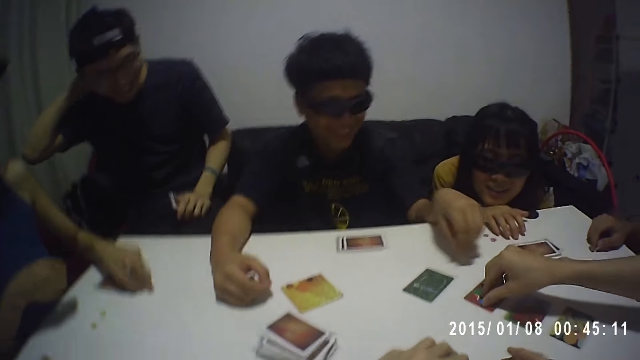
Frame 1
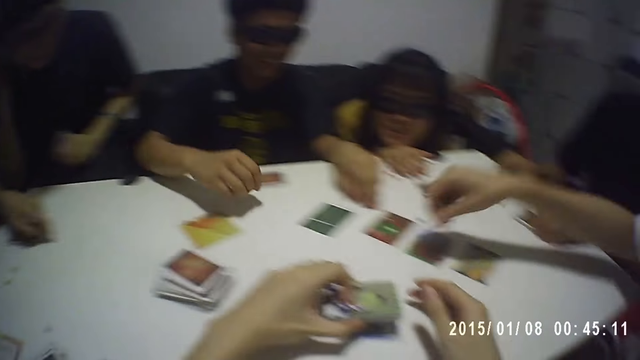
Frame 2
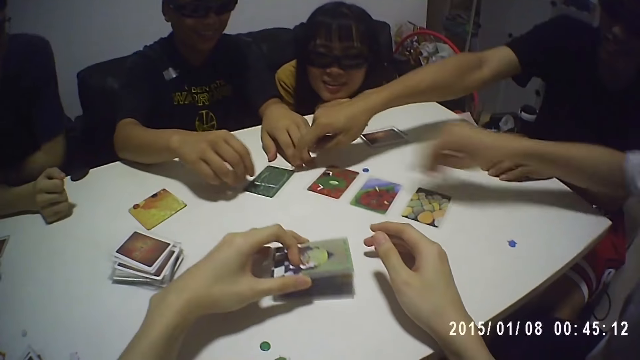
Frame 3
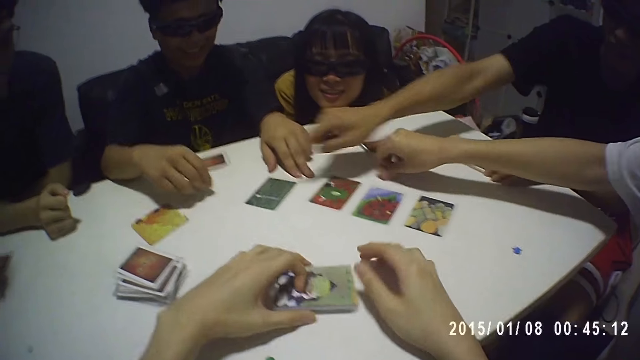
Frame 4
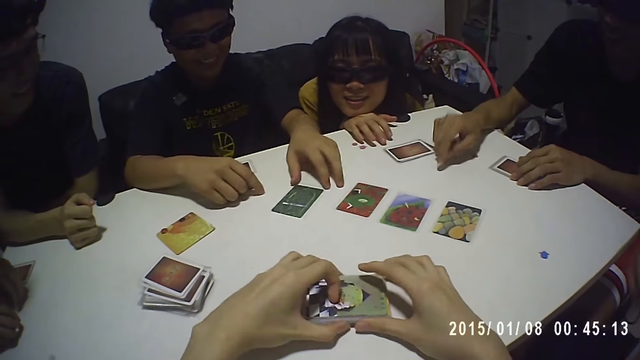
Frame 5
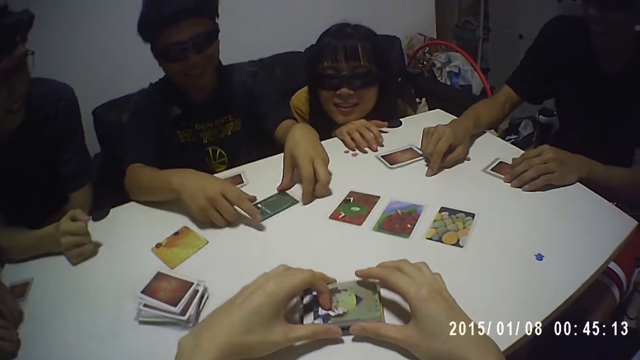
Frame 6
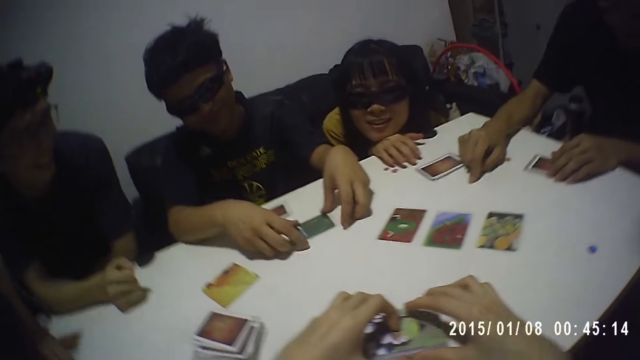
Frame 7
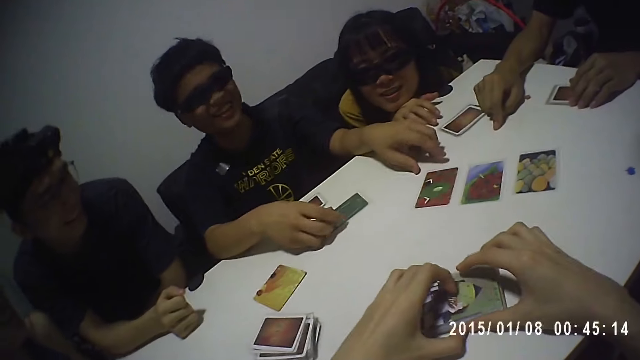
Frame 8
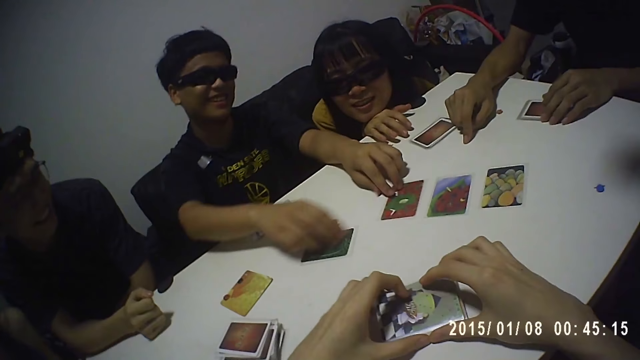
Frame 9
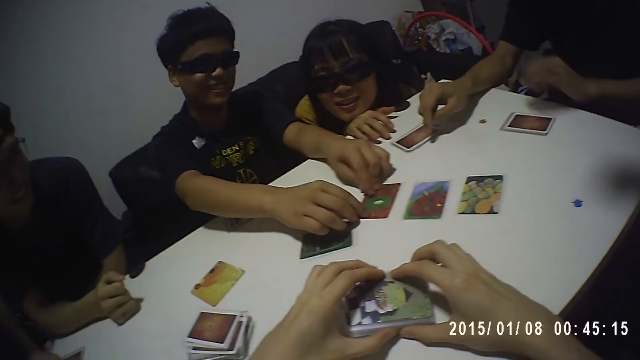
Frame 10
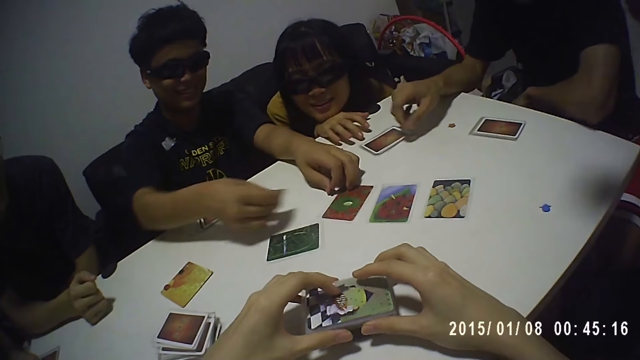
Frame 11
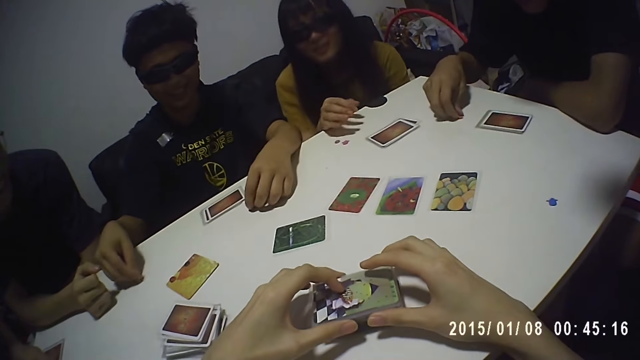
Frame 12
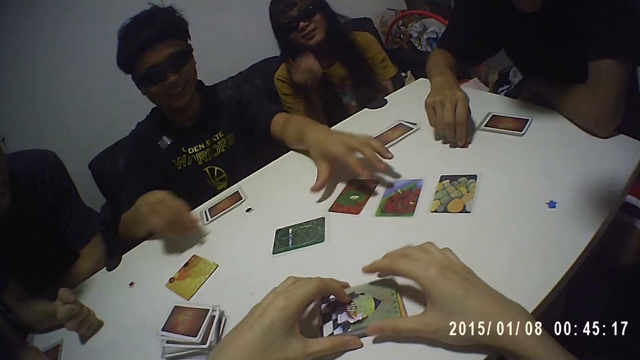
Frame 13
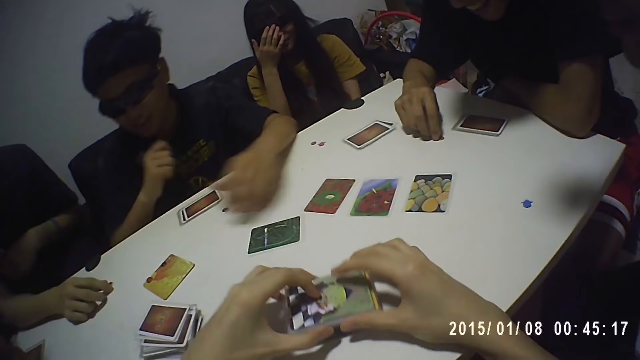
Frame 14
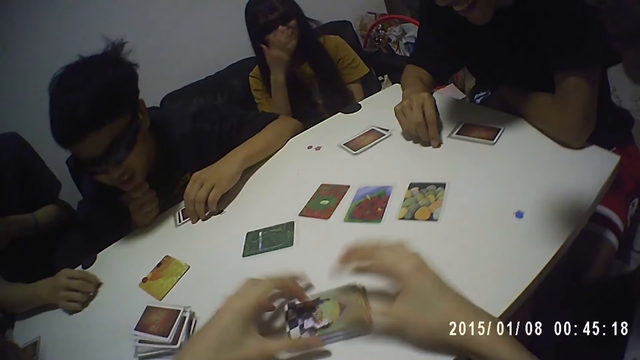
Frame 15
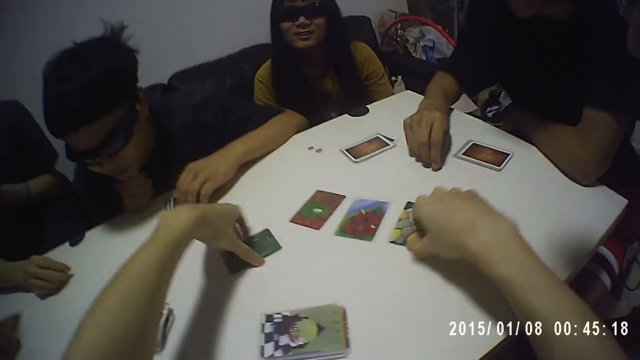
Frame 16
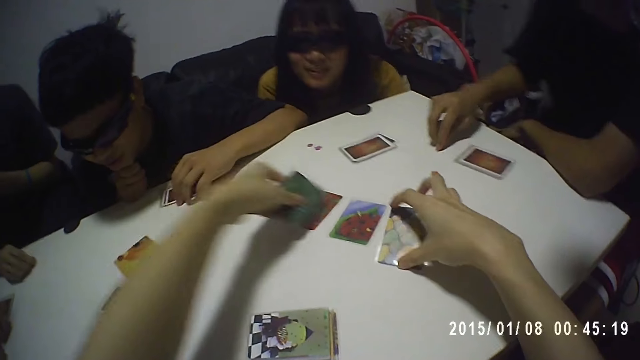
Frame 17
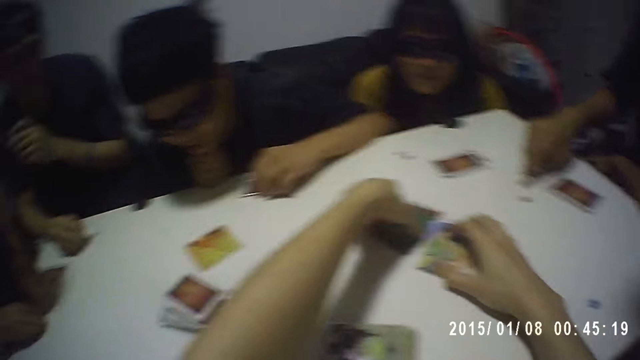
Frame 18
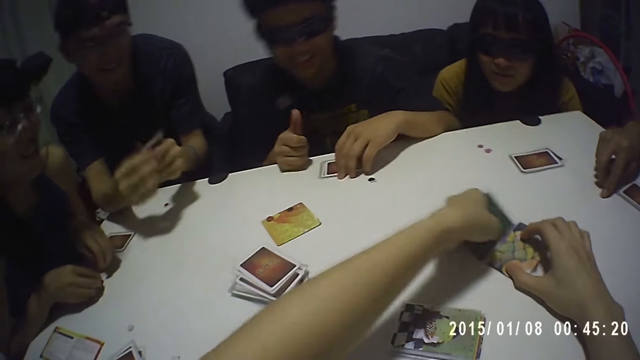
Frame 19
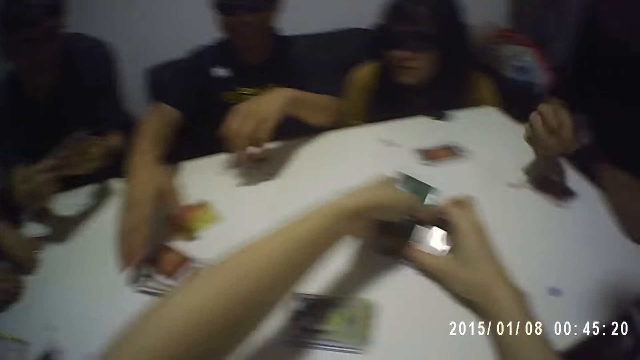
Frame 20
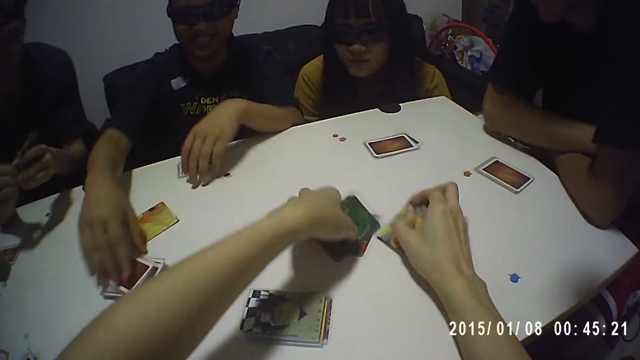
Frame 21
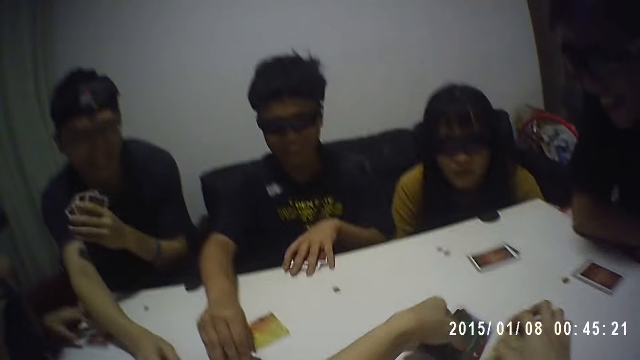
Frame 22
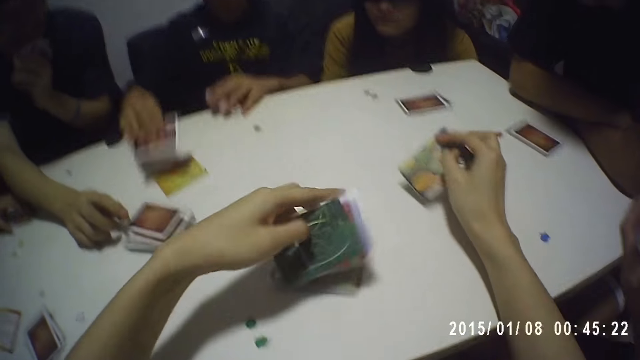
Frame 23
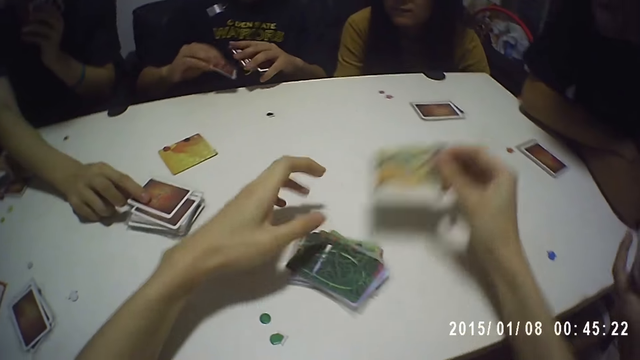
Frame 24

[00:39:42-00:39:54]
A man counts the tokens on the table. He packs cards on the table and drops tokens on the table. The camera wearer puts the cards on the table. He packs the cards on the table. He picks the cards with both his hands. The man picks a card from the table.

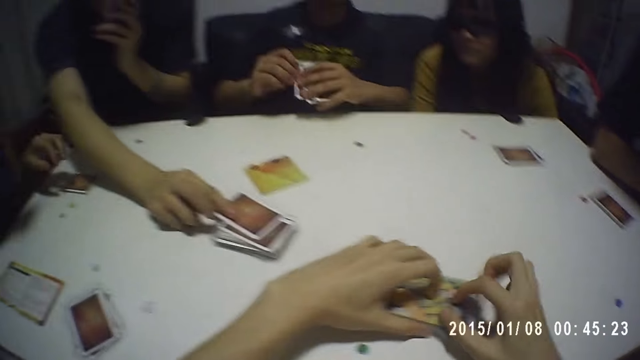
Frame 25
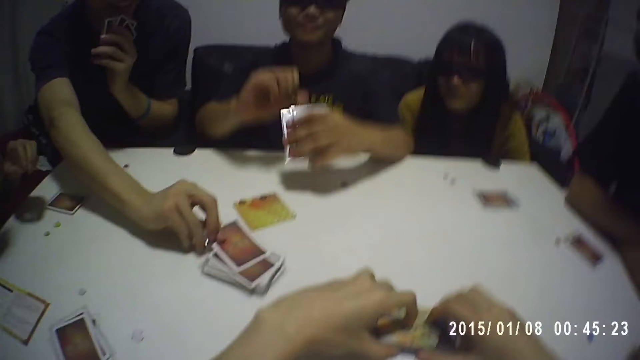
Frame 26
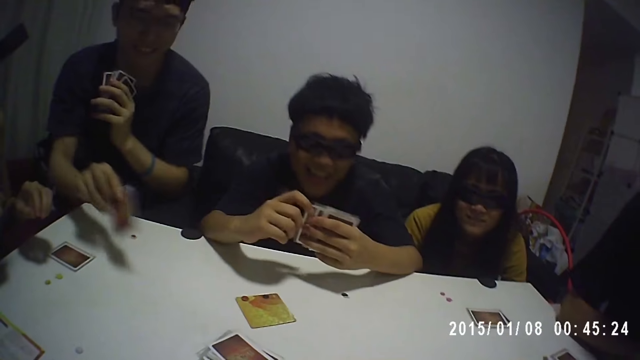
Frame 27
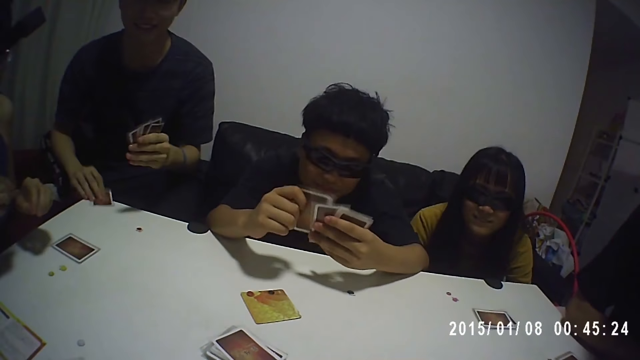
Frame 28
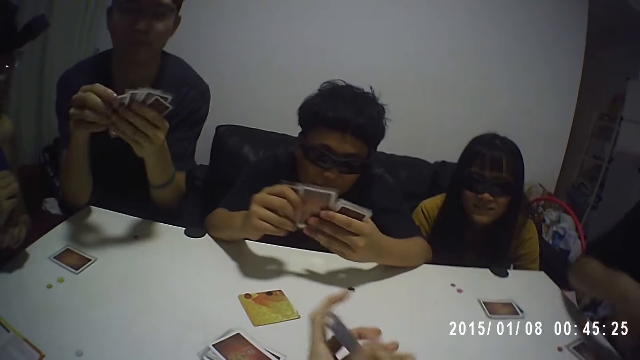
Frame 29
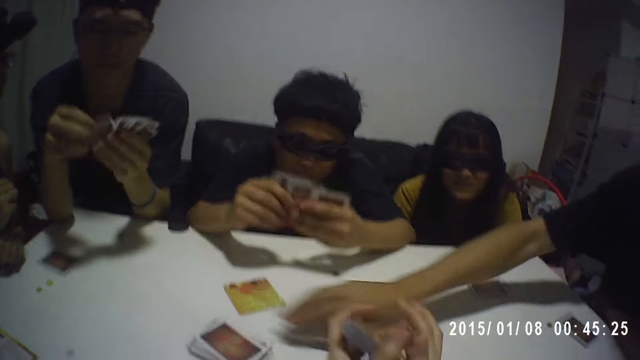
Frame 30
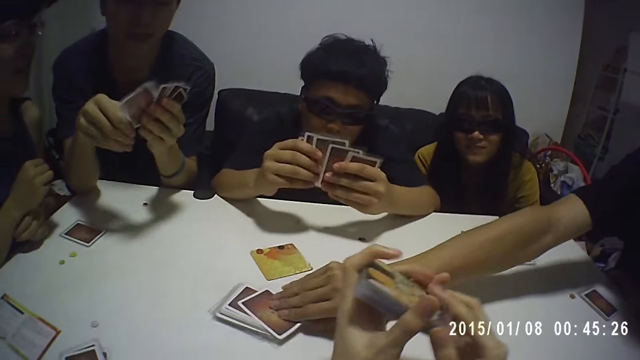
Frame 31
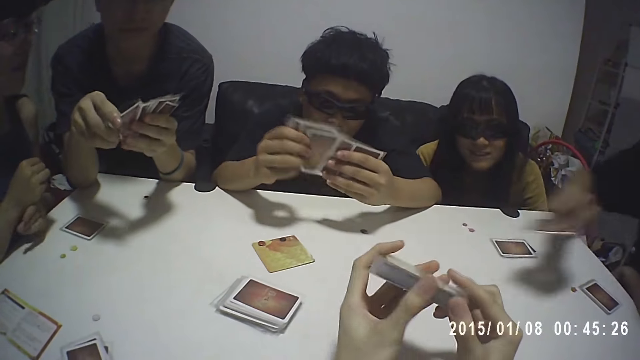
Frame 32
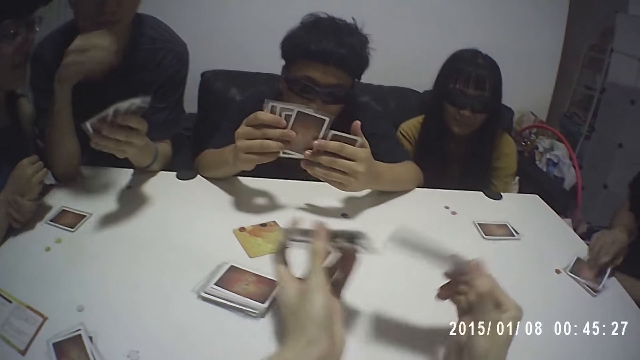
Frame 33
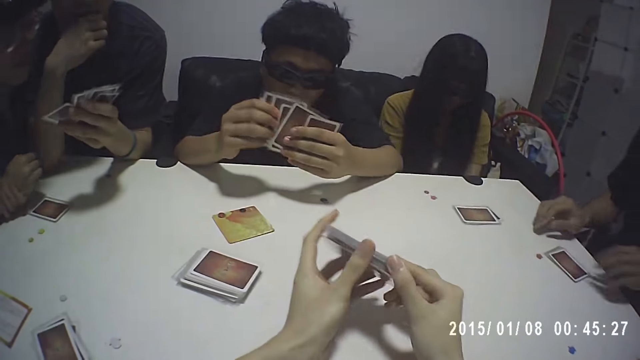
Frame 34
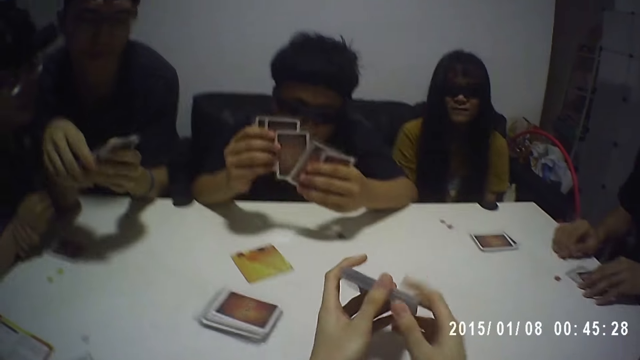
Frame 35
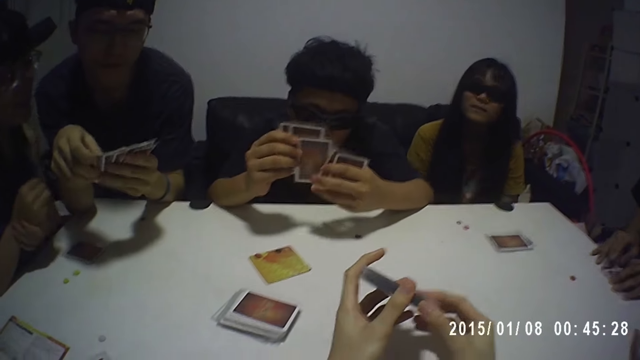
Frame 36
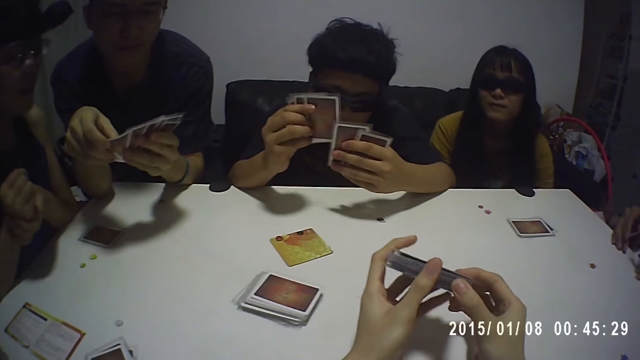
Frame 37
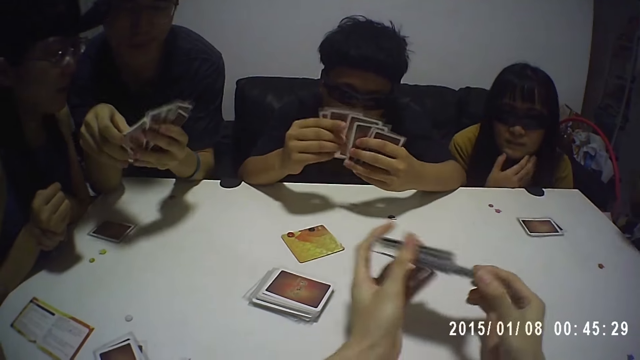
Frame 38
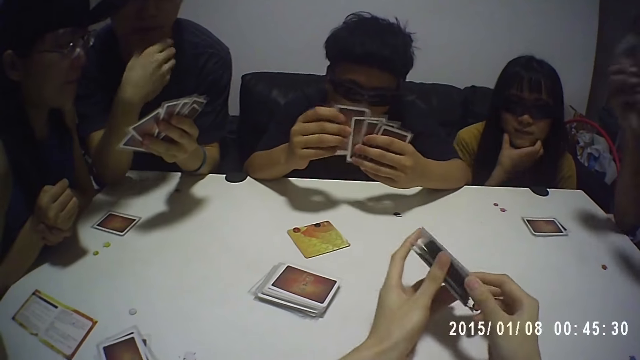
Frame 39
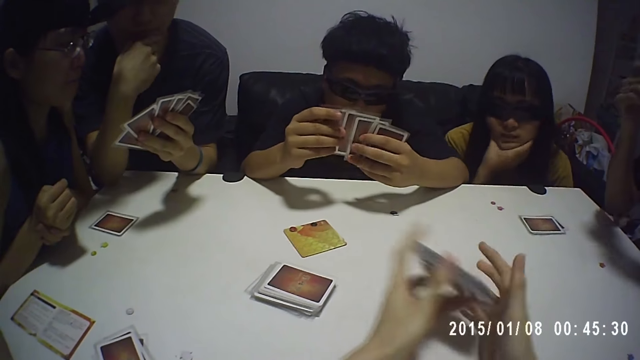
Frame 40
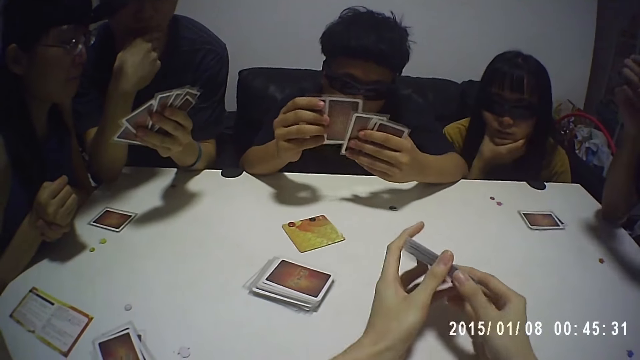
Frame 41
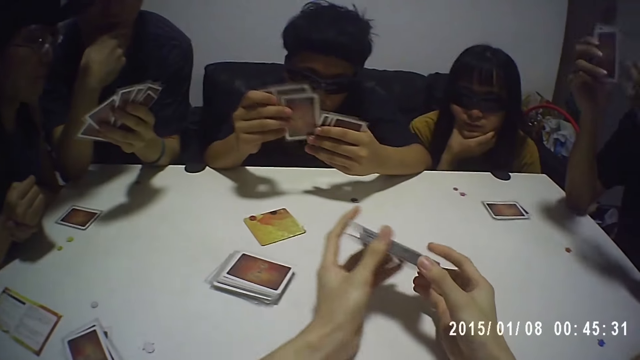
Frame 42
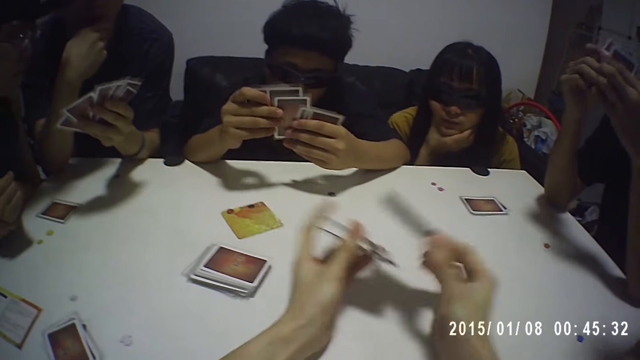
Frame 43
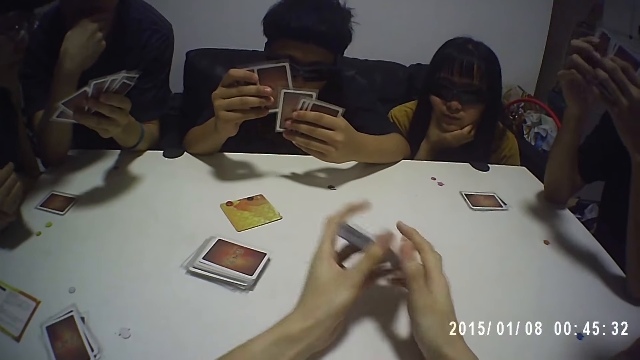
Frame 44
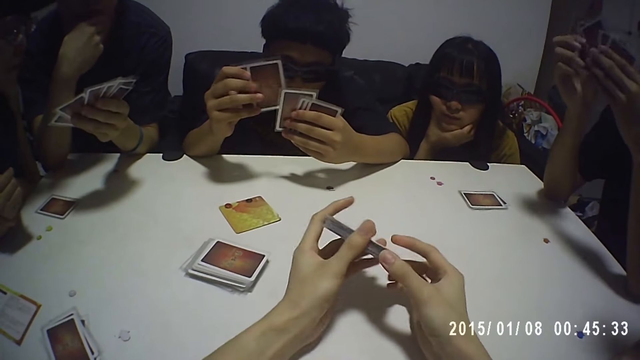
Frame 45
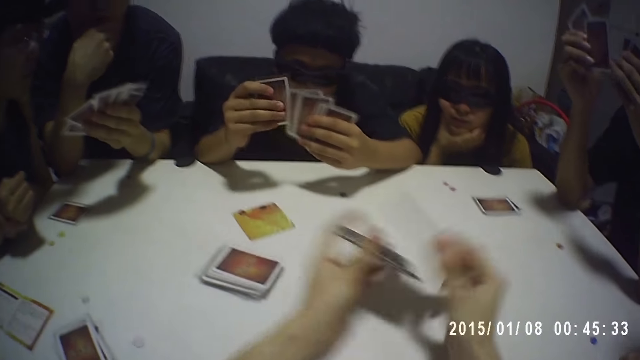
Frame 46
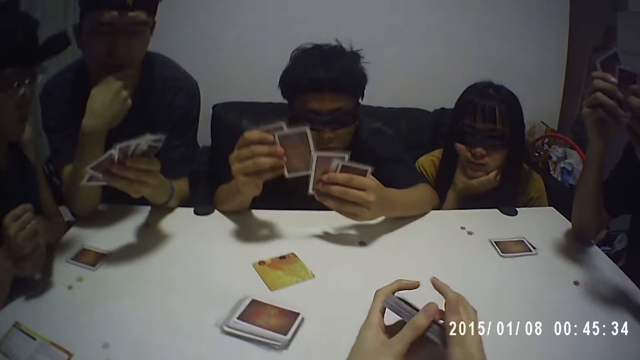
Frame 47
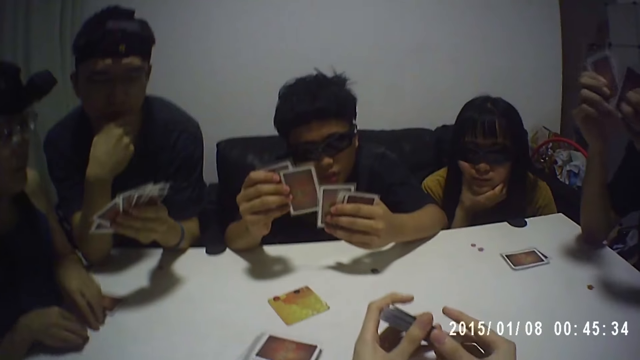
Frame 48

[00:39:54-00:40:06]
A man picks a card from the table. Another man picks a card from the table. The camera wearer shuffles the cards with both hands. He arranges the cards in his hands. A third man shuffles cards with both hands. The first man shuffles cards with both hands.
